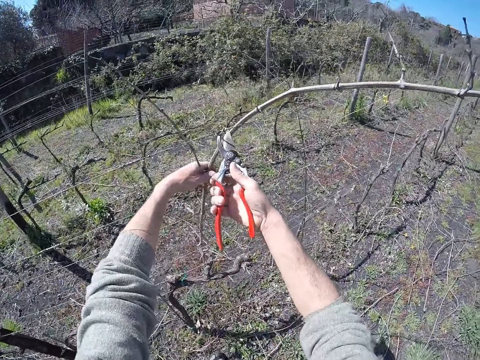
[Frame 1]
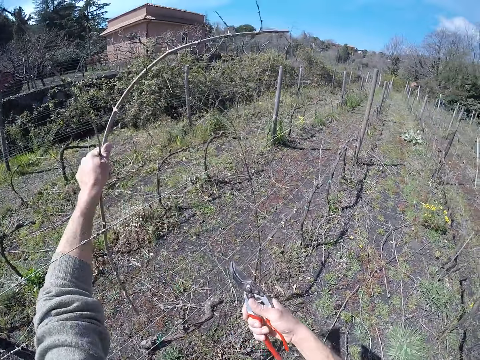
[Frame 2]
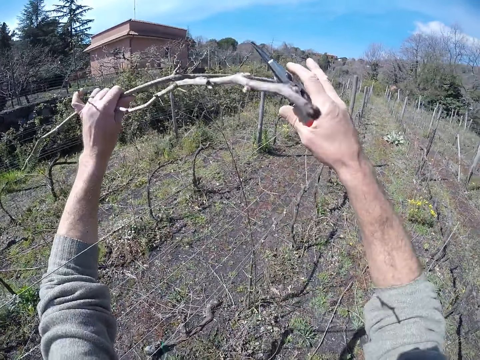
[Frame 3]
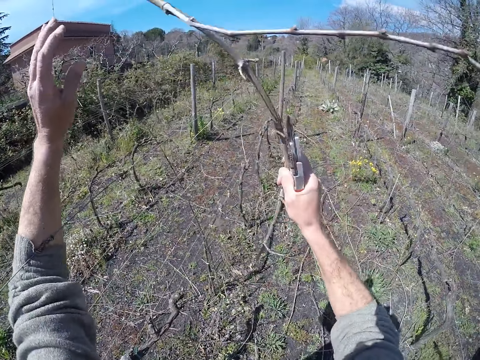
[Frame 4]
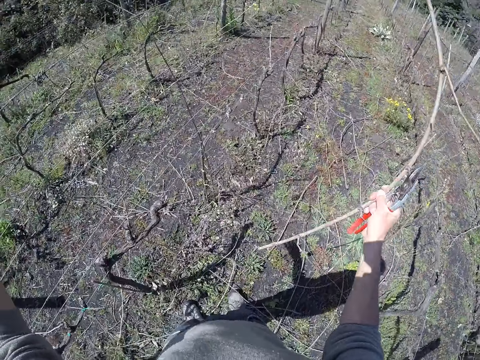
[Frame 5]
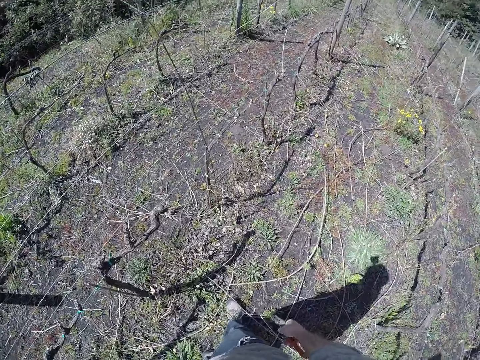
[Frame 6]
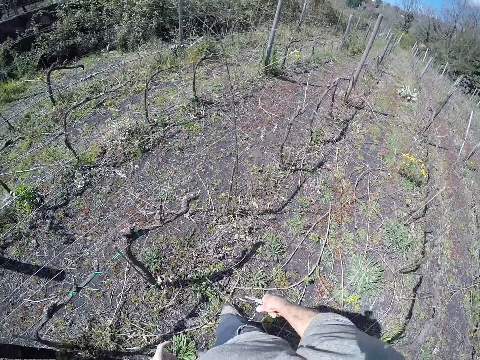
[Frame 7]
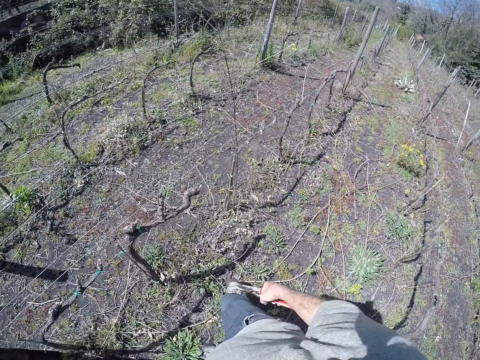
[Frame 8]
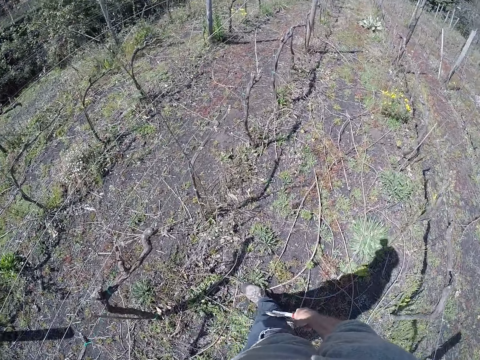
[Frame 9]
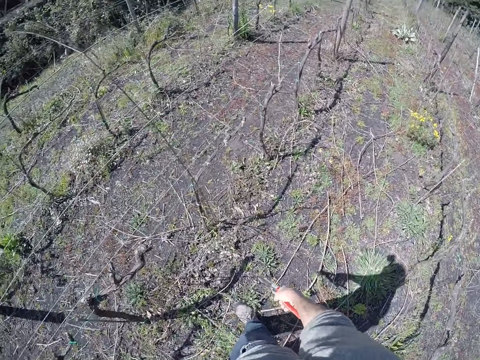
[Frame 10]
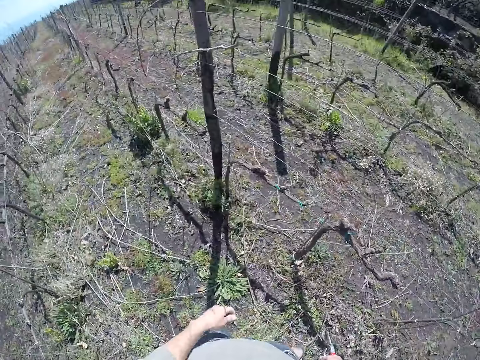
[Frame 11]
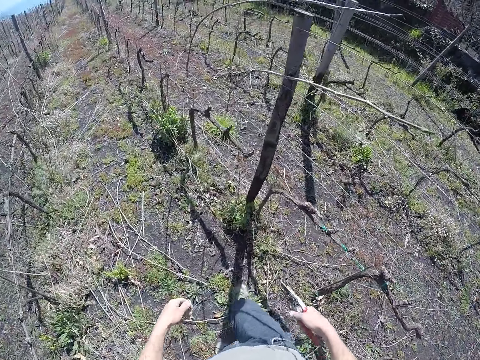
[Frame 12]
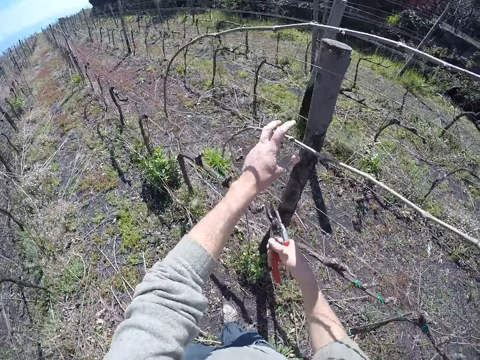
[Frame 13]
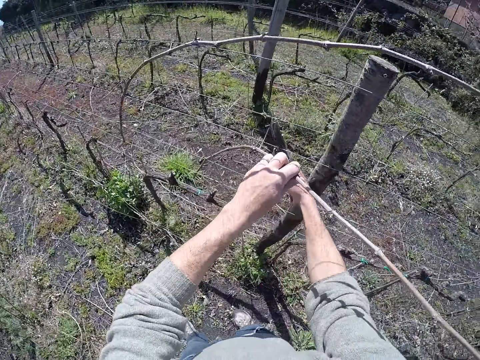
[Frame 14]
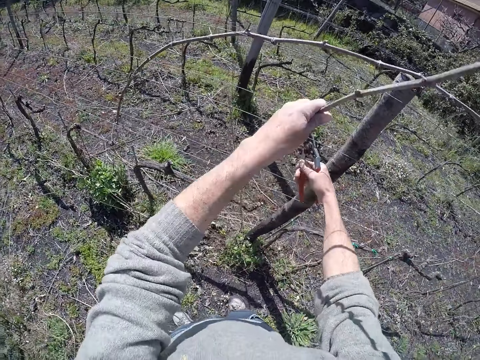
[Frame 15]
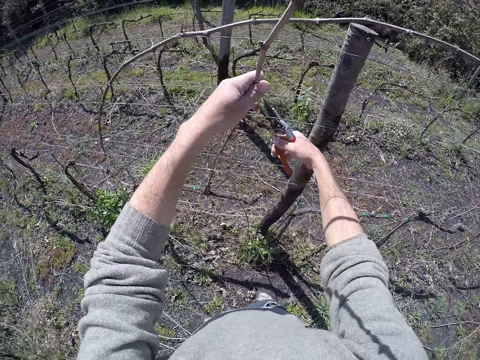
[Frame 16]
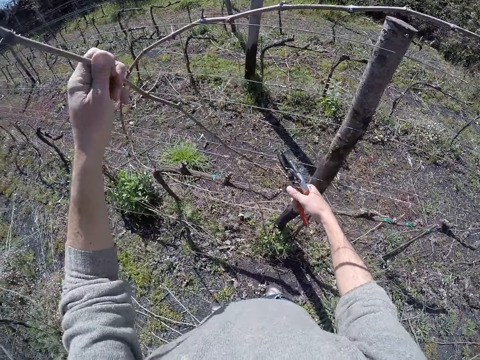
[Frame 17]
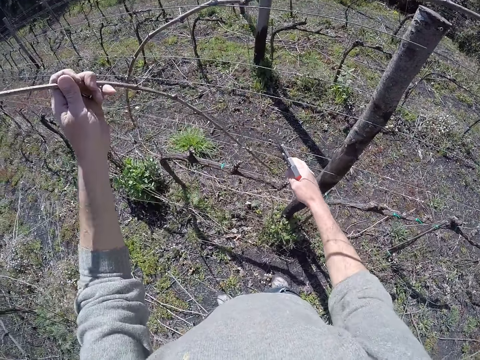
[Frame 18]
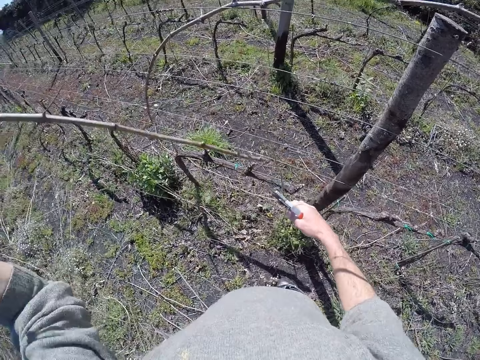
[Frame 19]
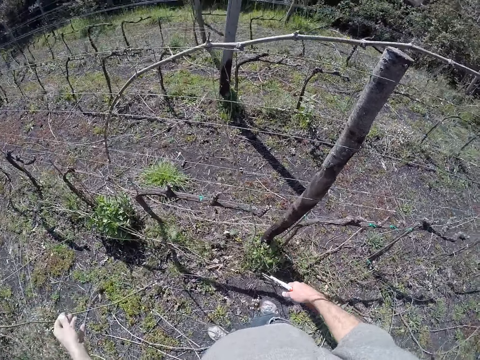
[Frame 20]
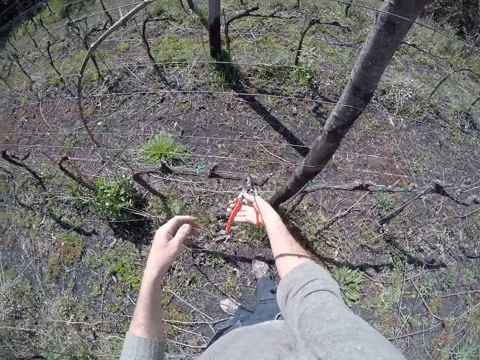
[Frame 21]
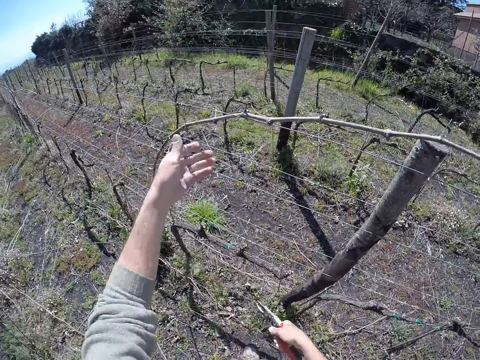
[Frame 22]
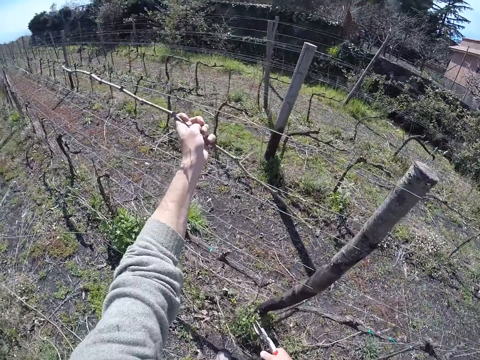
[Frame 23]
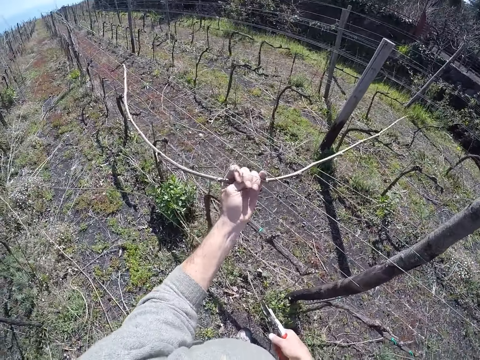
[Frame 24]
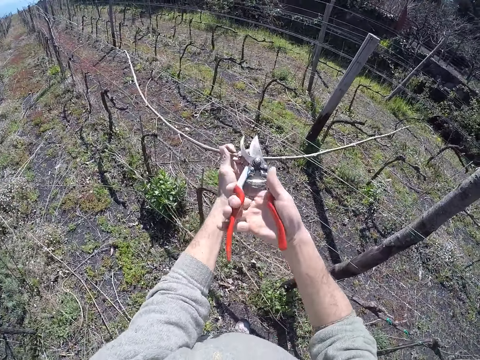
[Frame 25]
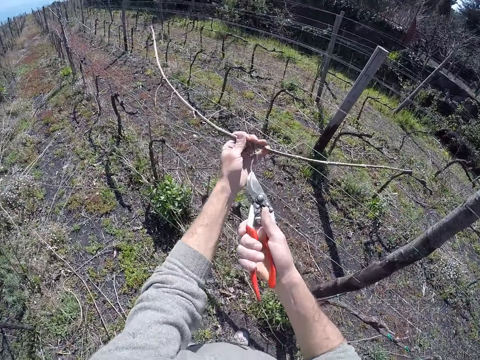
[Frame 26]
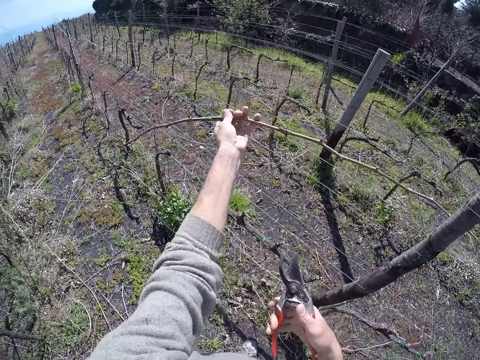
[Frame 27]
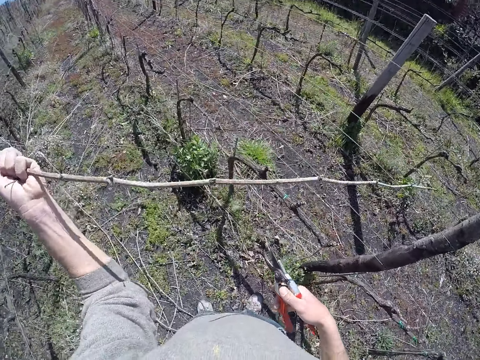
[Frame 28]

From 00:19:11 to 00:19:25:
The camera wearer holds a twig from the wire with the left hand. He cuts the branch with the secateurs. He picks the twig from the wire with his left hand. He holds the twig with his right hand. He drops the twig on the ground with his right hand. He throws the branch on the ground. He moves around. He holds the twig from the wire with the left hand. He cuts the twig with the pruner in his right hand. He pulls the twig from the wire with the left hand. He drops the twig on the ground with his left hand. He throws the branch on the ground. He cuts the twig with the pruner in his right hand. He pulls the twig from the wire with the left hand. He cuts the twig with the pruner in his right hand.

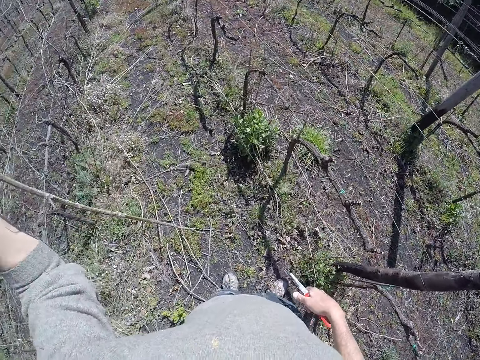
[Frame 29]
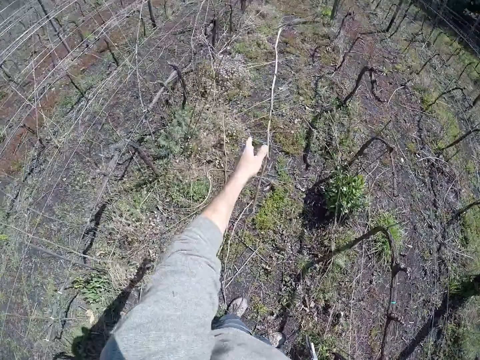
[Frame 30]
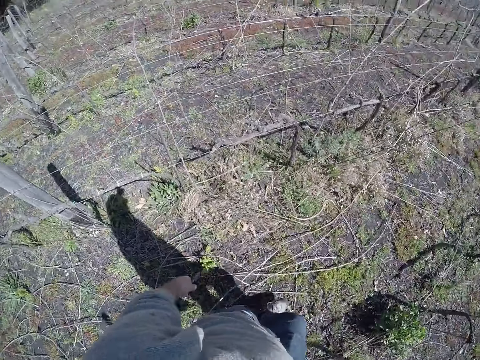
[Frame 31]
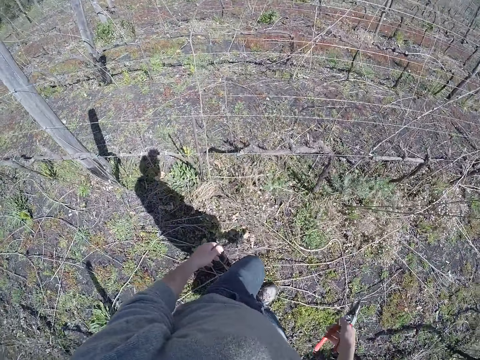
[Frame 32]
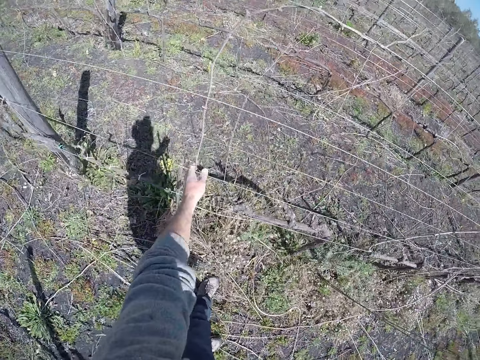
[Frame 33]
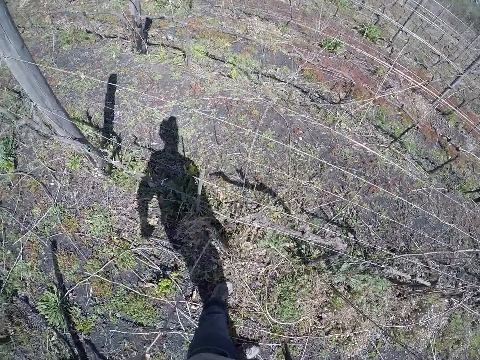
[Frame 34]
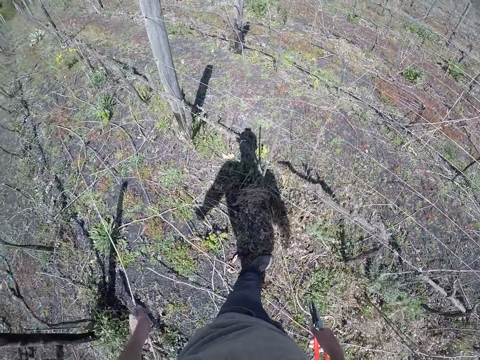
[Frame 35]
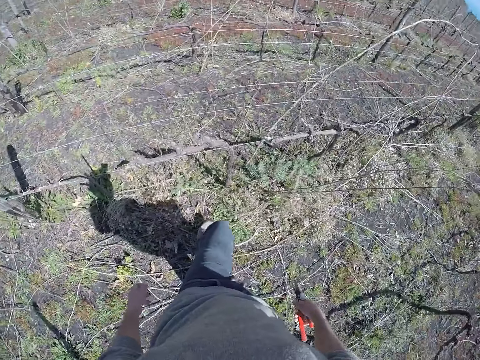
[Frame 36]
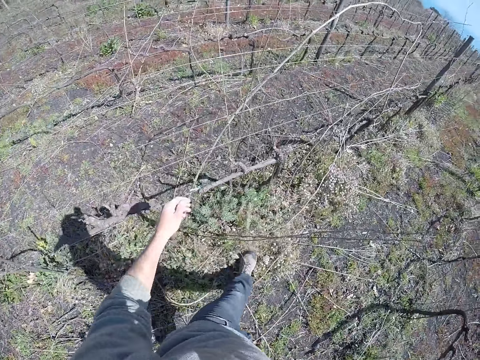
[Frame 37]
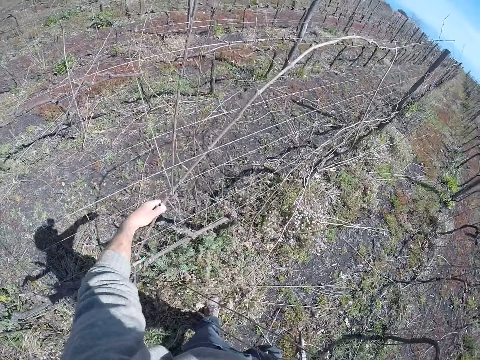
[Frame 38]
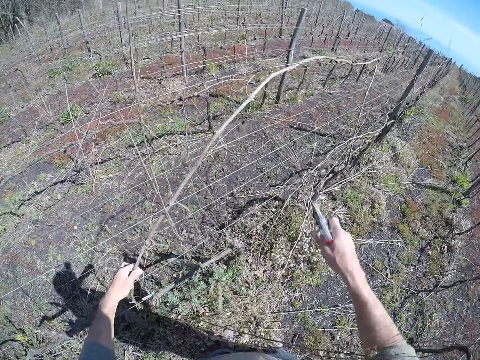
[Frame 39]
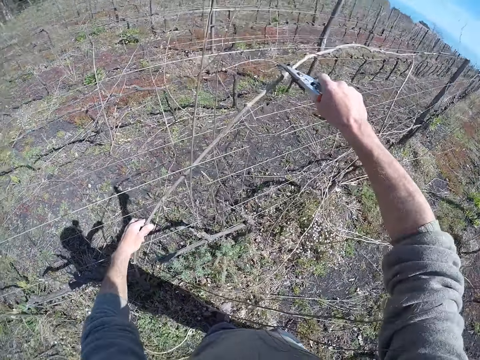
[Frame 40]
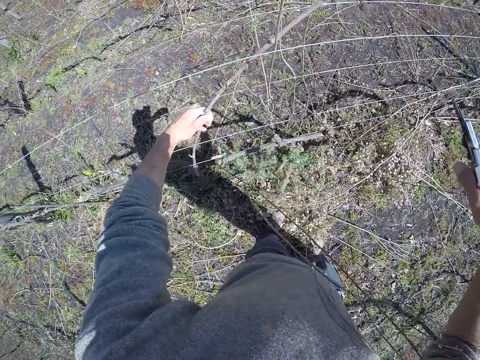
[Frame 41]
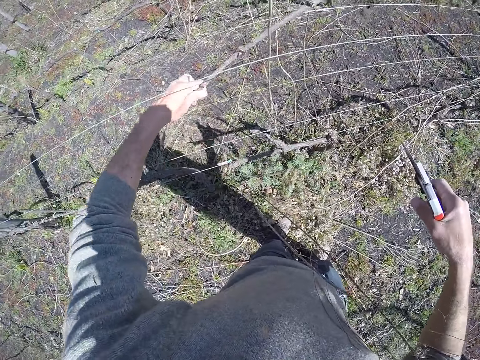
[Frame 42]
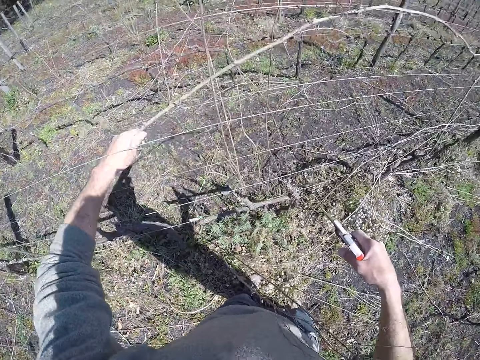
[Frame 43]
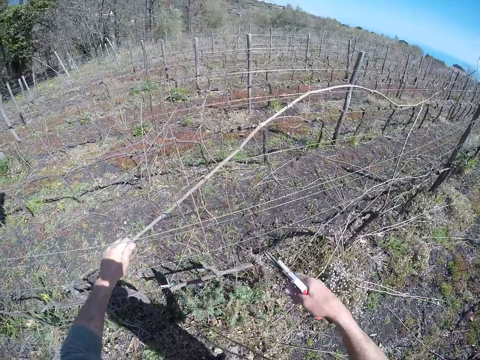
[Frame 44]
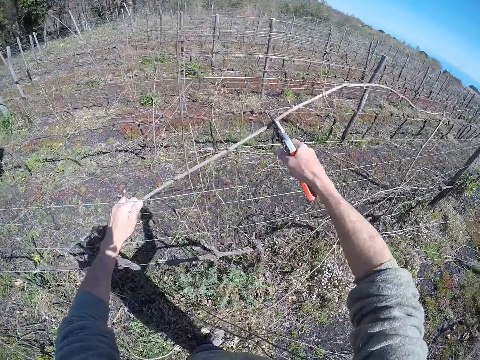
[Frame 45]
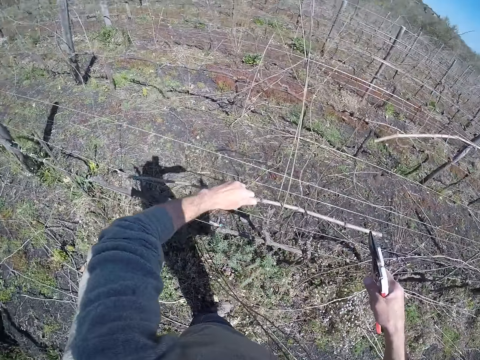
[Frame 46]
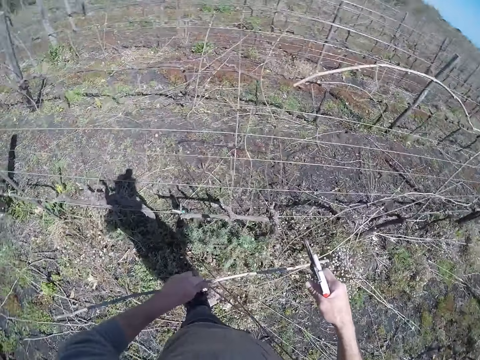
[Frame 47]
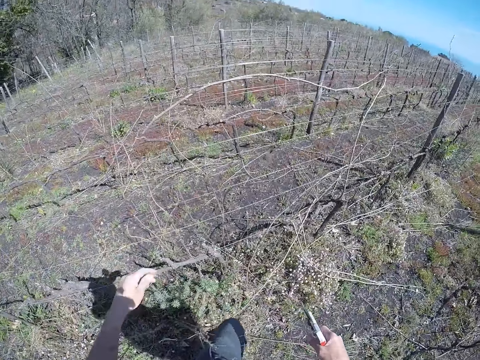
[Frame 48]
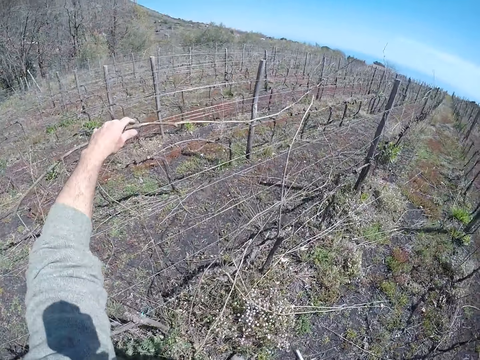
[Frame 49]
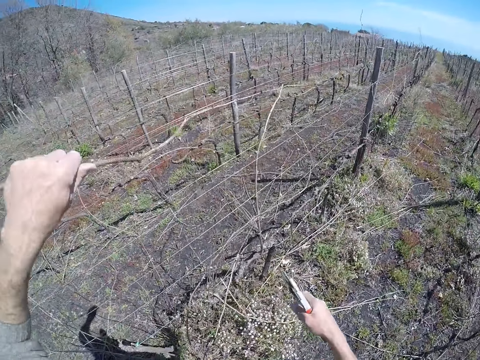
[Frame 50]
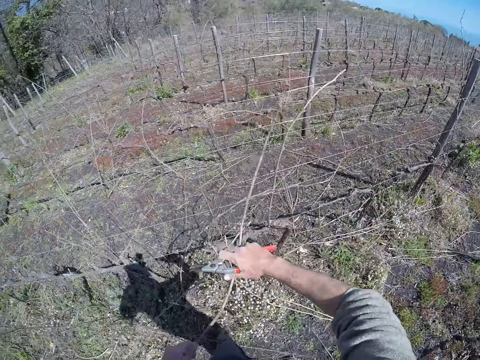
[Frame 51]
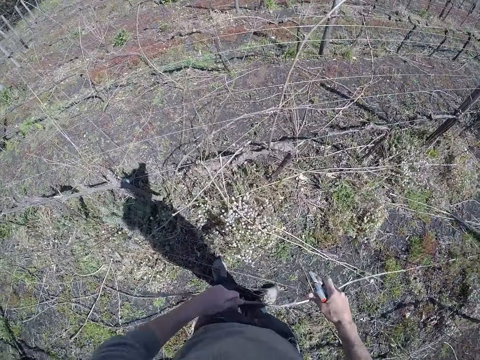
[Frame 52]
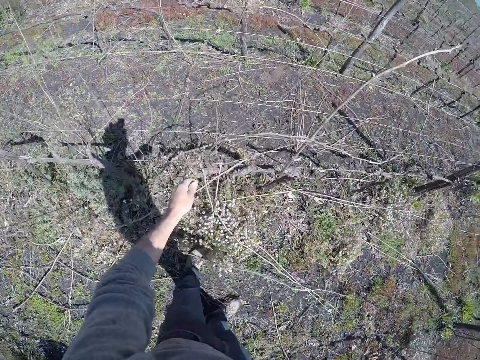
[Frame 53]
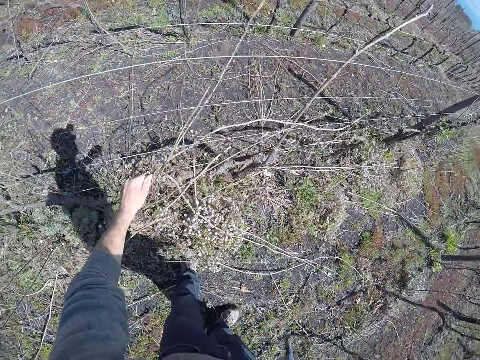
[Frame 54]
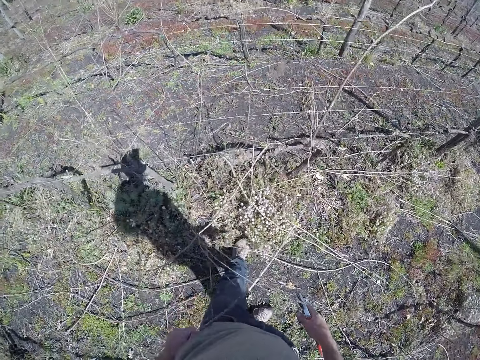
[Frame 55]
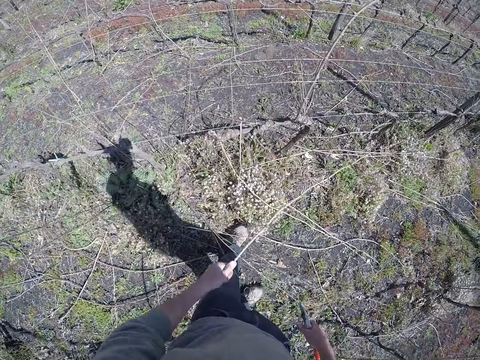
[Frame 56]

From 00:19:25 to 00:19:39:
The camera wearer drops the twig on the ground with his left hand. He pulls a twig from the wire with his left hand. He moves around. He drops the twig on the ground with his left hand. He moves around. He pulls a twig from the wire with his left hand. He cuts the twig with the pruner in his right hand. He pulls the twig from the wire with his left hand. He cuts the twig with the pruner in his right hand. He drops the twig on the ground with his left hand. He moves around. He pulls the twig from the wire with his left hand. He pulls a twig from the wire with both hands. He drops the twig on the ground with both hands. He pulls a twig from the wire with his left hand. He drops the twig on the ground with his left hand.
